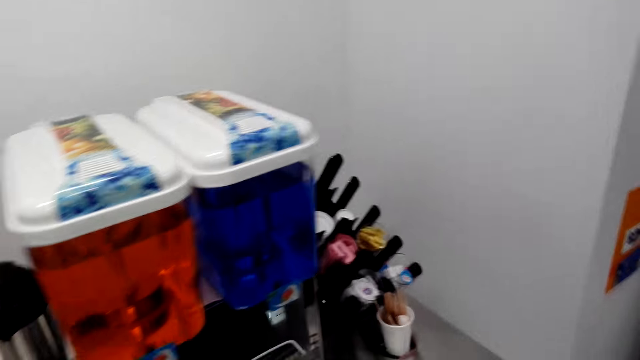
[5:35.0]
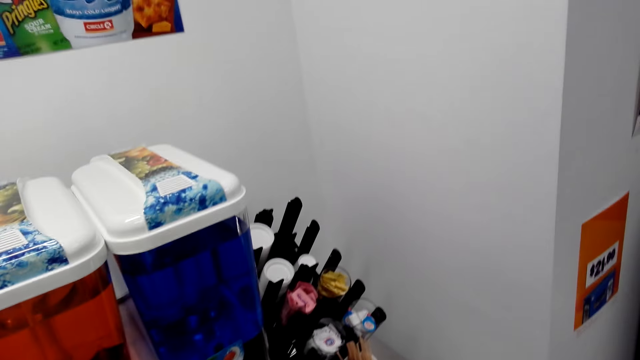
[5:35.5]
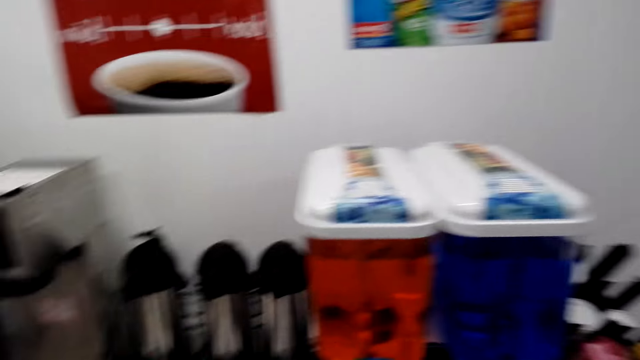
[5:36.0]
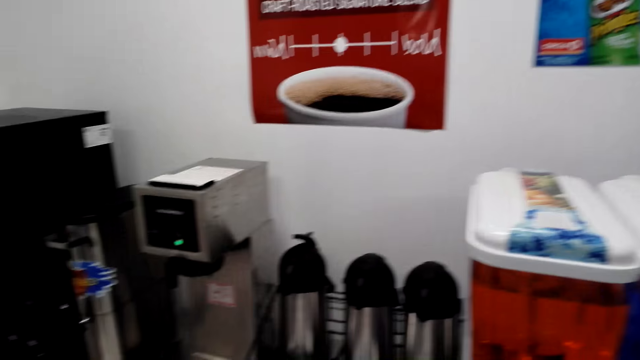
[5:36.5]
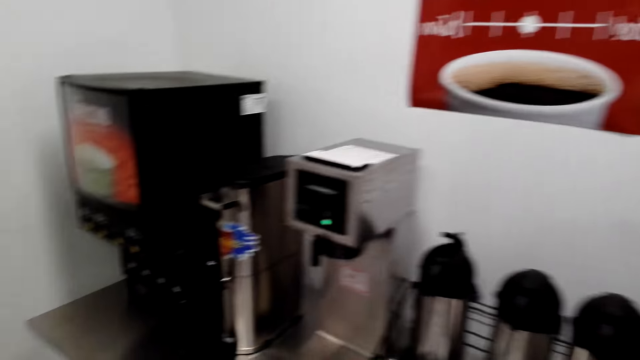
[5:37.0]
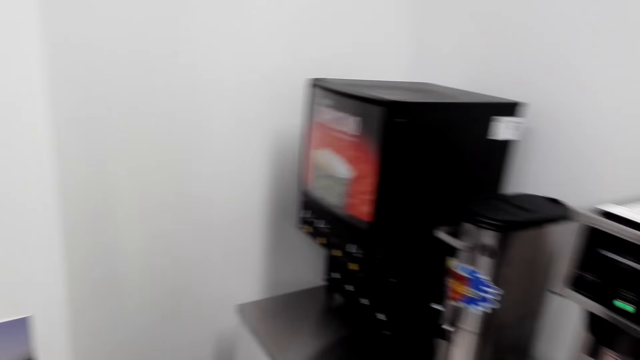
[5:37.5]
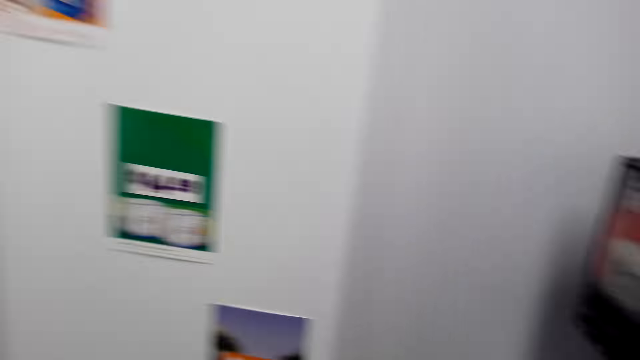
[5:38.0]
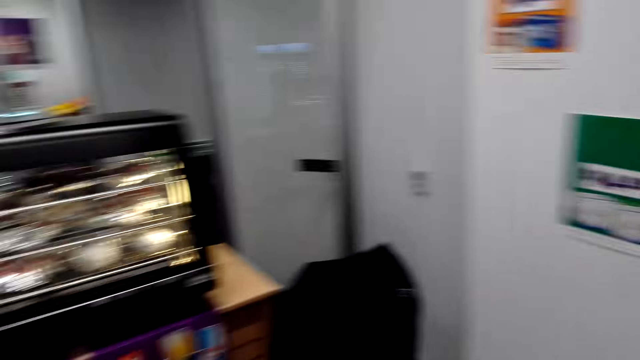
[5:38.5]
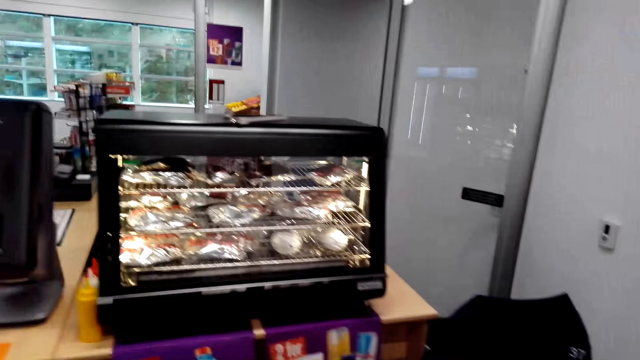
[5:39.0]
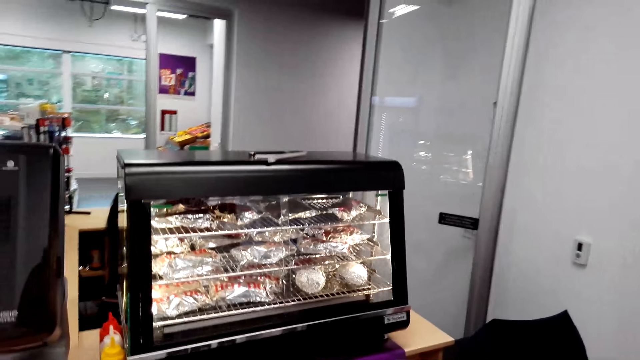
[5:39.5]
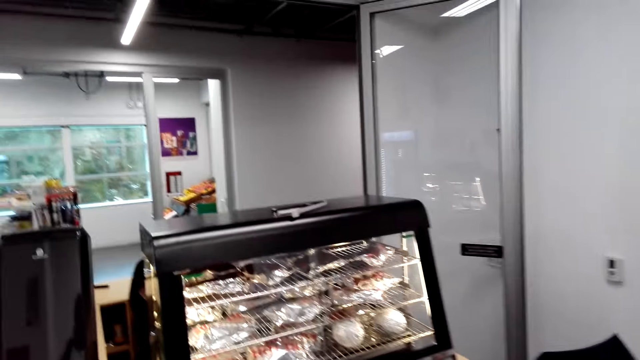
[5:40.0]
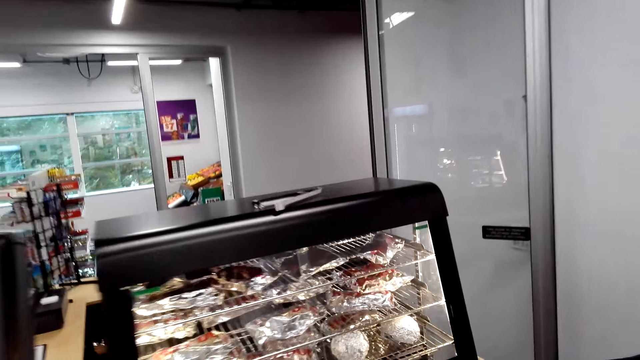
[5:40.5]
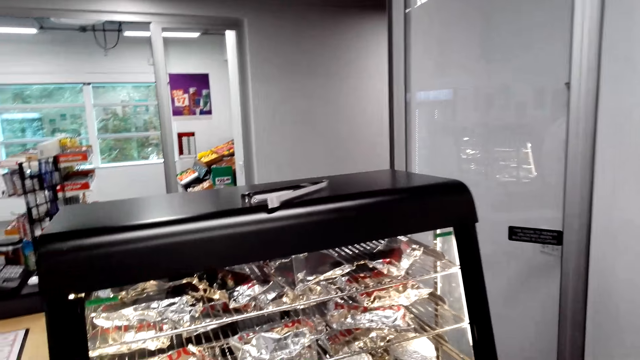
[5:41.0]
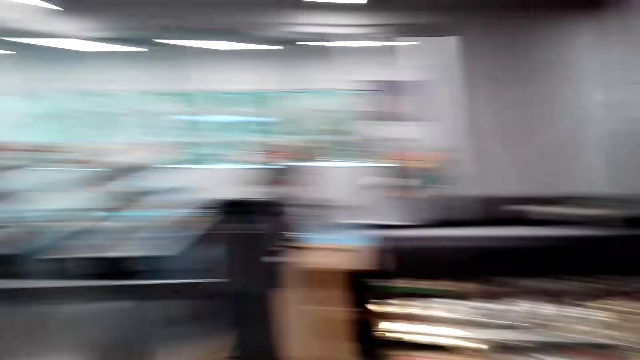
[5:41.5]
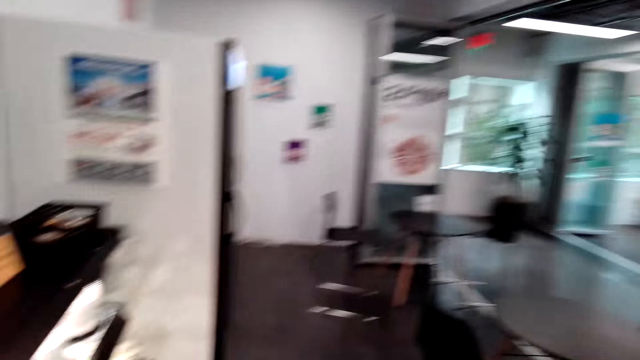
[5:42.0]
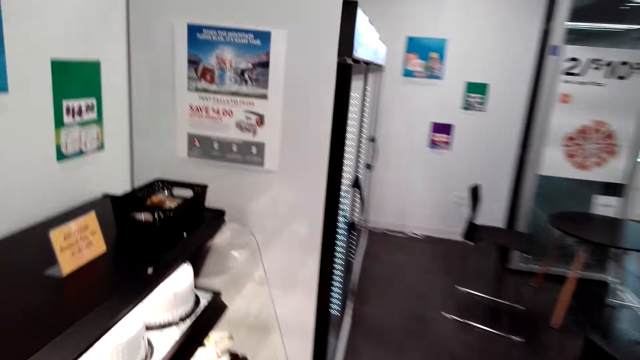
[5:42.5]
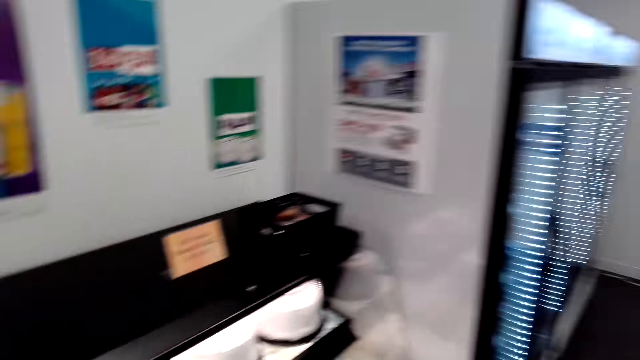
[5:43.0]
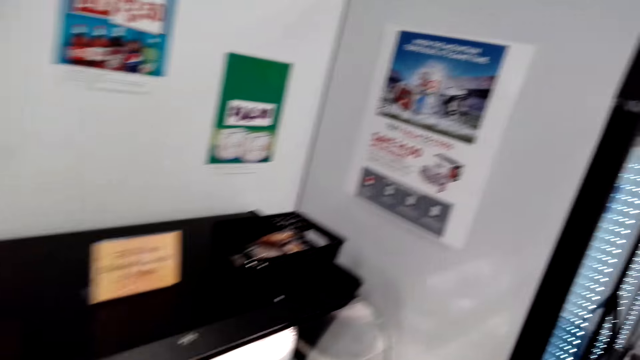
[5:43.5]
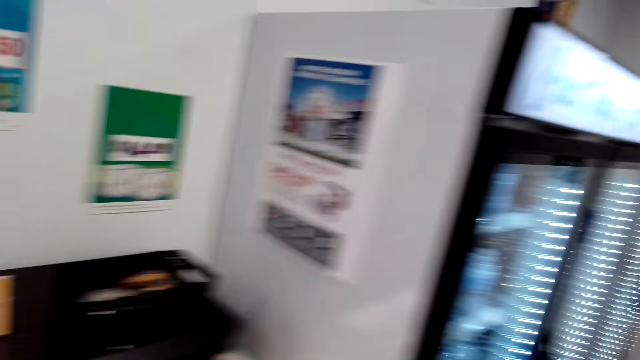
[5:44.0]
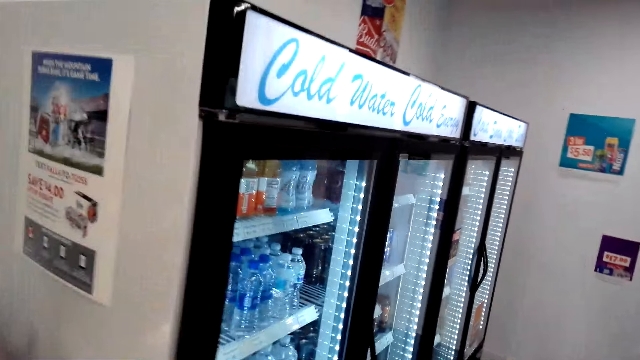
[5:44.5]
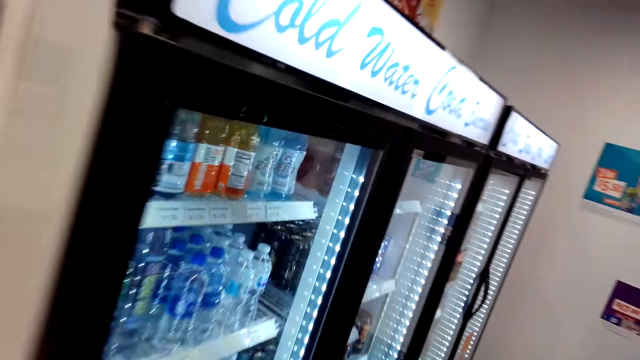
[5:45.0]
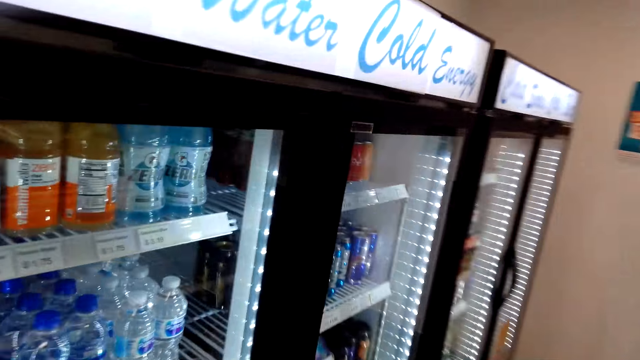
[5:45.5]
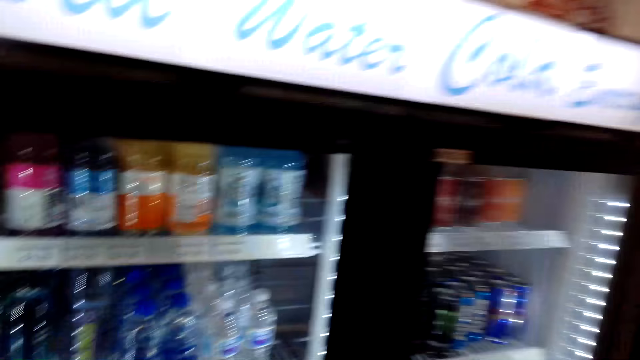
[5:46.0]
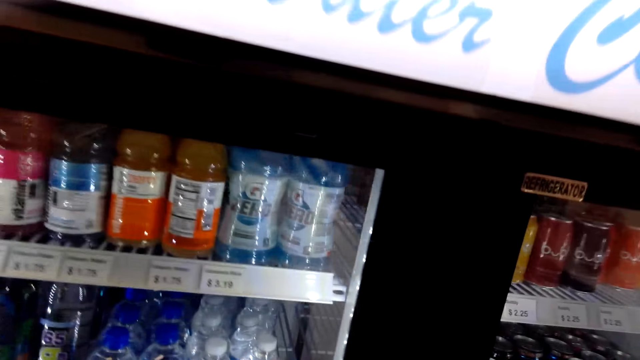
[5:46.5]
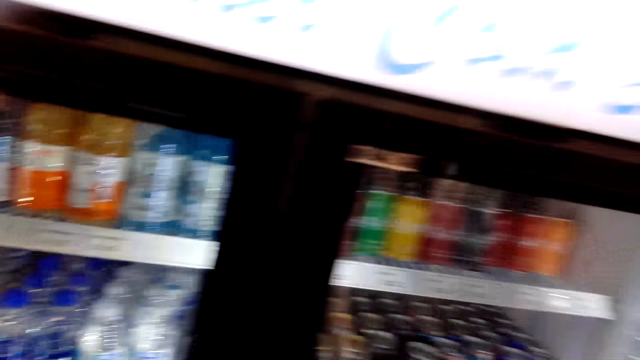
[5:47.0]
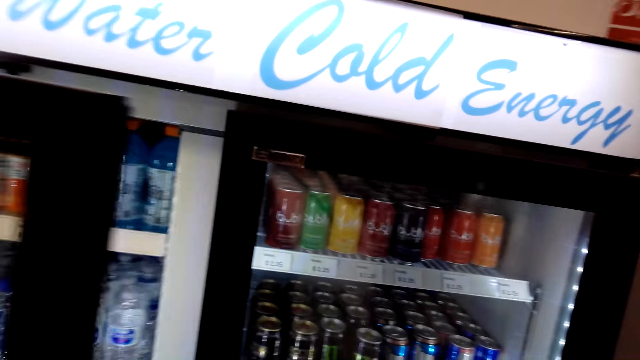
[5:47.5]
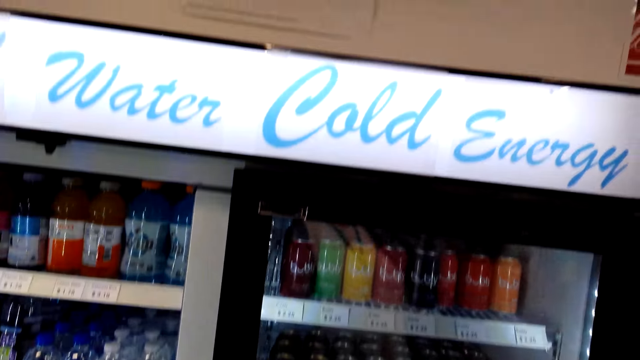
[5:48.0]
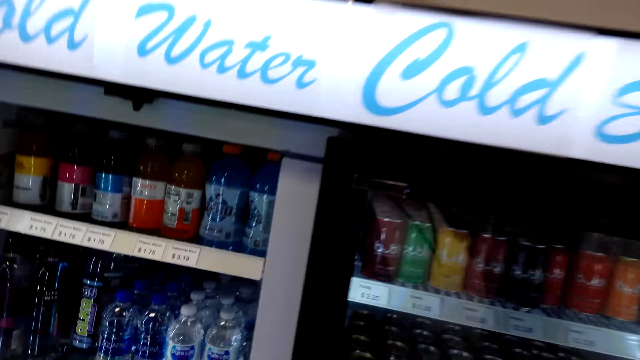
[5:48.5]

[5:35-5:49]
The camera wearer walks. They open the fridge.

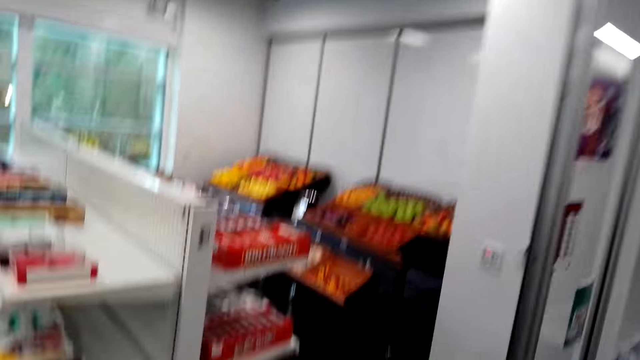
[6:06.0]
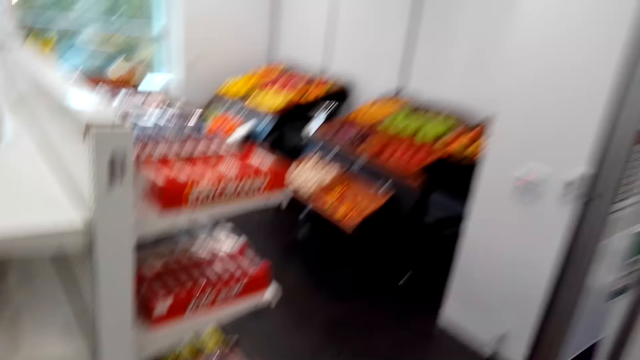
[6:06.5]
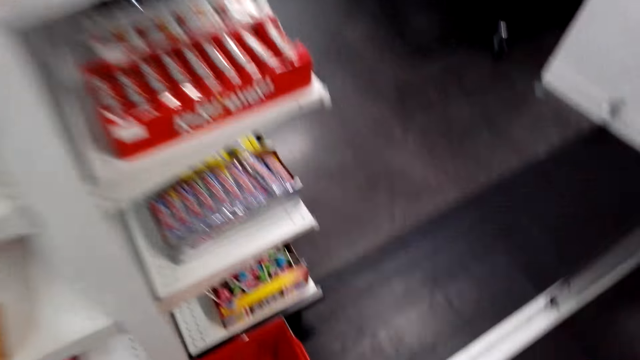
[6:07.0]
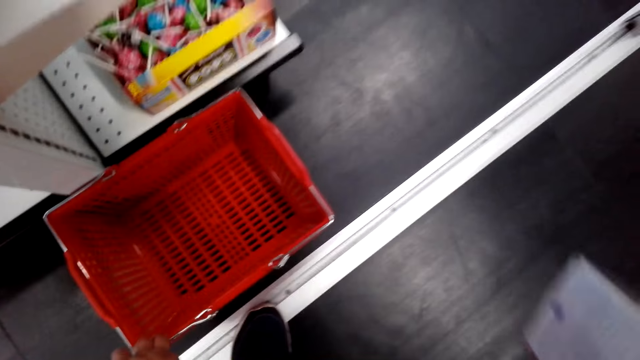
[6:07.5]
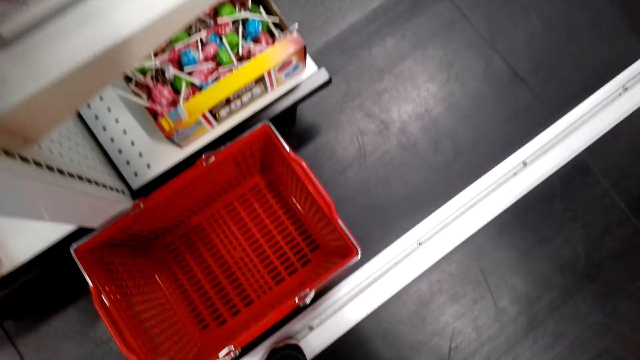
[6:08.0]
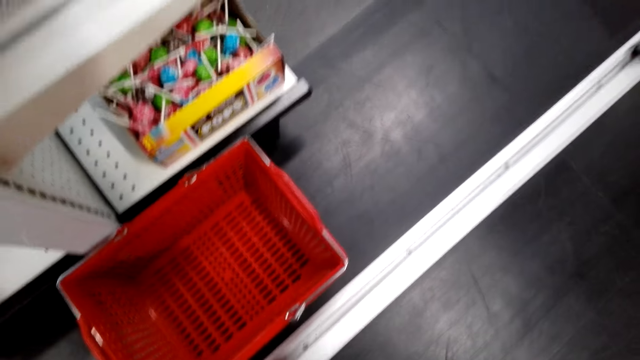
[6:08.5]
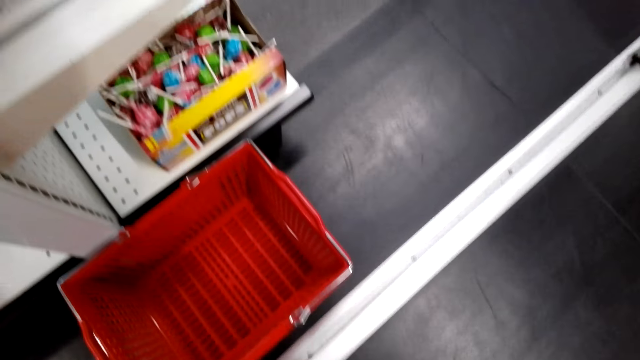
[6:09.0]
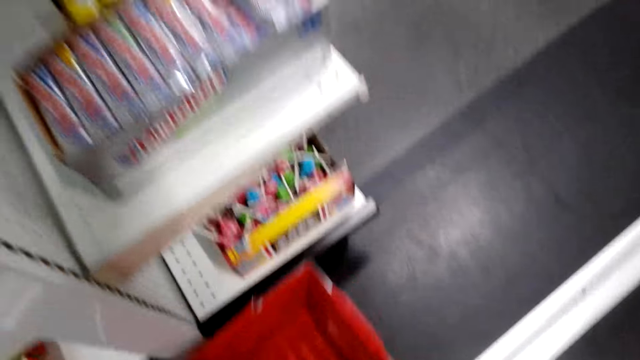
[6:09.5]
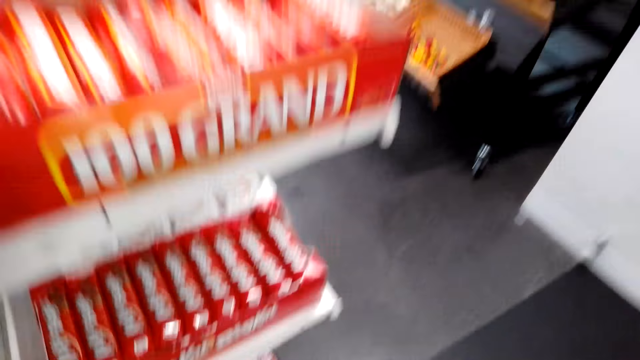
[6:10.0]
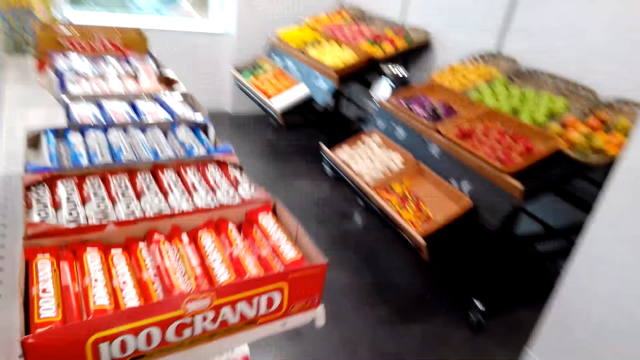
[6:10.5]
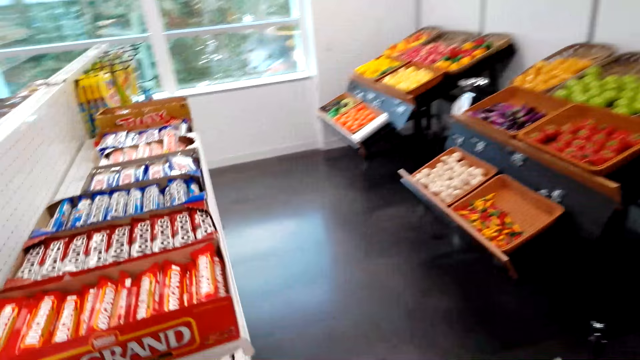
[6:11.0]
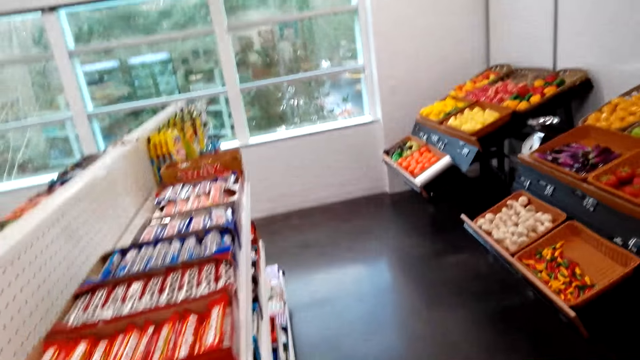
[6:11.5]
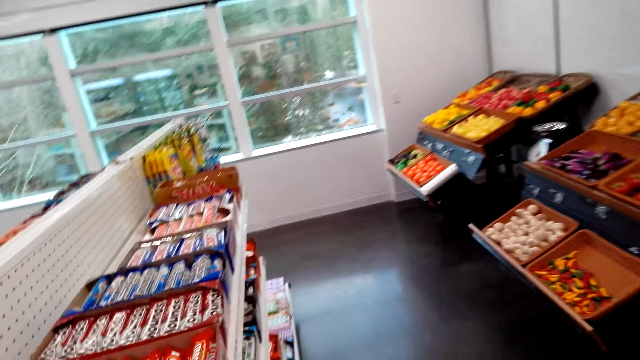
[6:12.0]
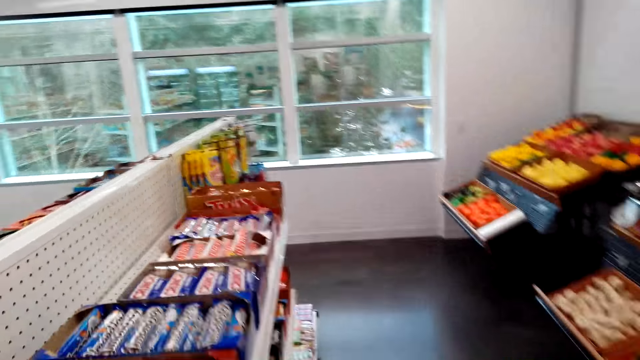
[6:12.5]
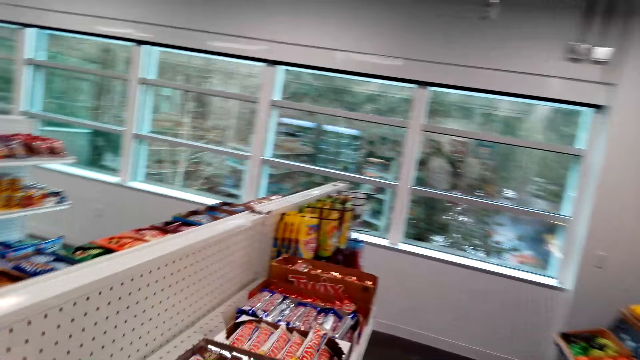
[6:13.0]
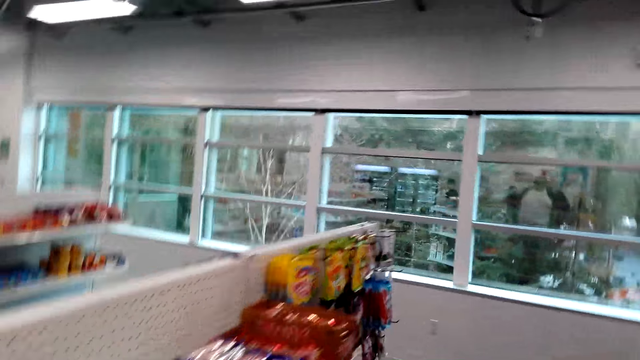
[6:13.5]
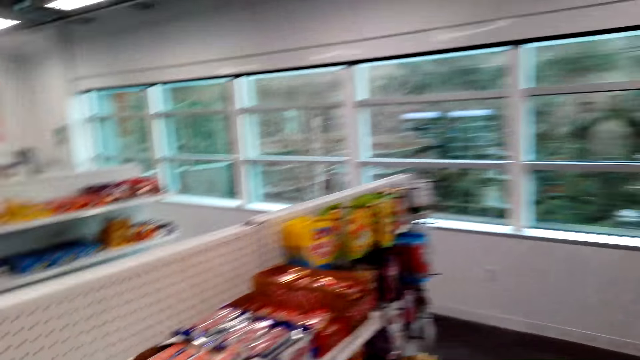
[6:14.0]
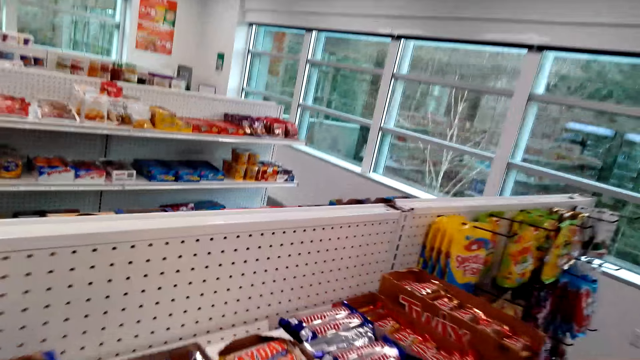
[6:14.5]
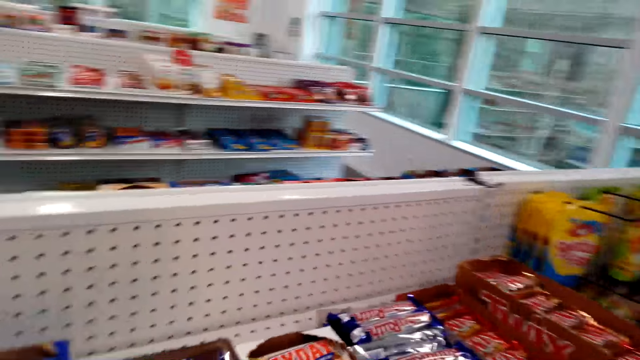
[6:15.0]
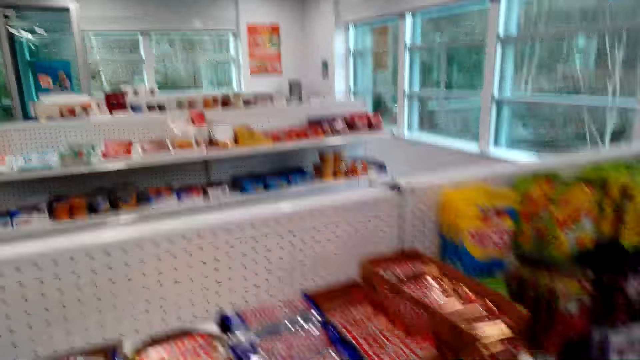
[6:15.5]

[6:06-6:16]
The camera wearer bends. They pick the shopping basket. They stand up. They look at the items on the shelves.
